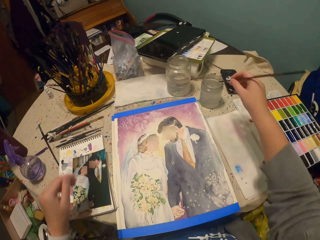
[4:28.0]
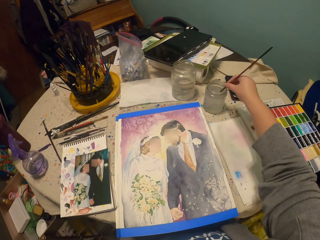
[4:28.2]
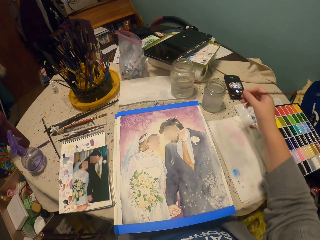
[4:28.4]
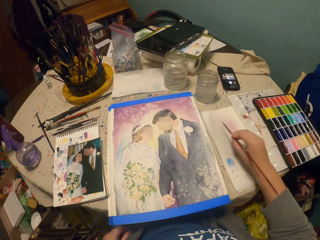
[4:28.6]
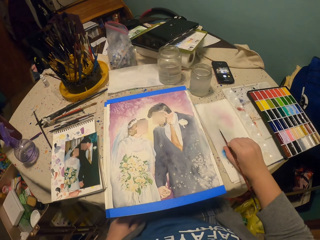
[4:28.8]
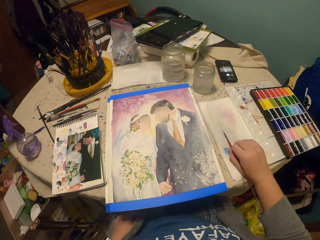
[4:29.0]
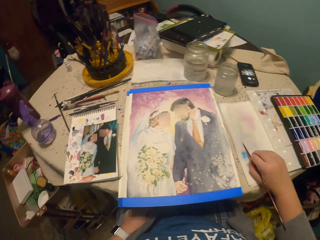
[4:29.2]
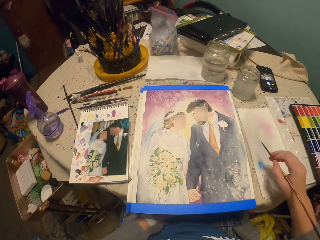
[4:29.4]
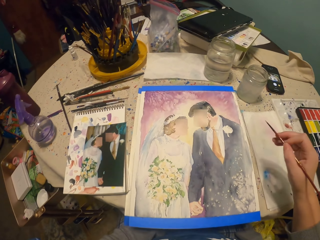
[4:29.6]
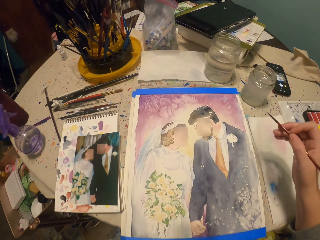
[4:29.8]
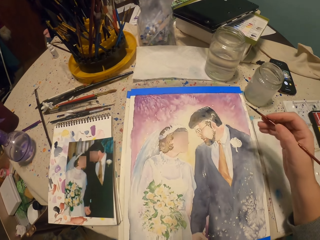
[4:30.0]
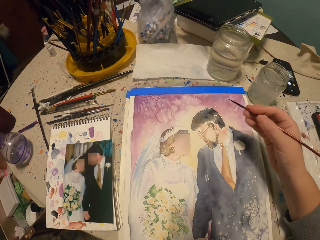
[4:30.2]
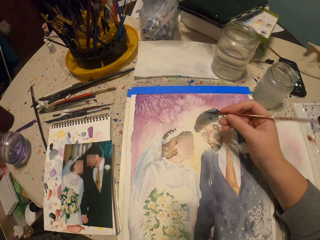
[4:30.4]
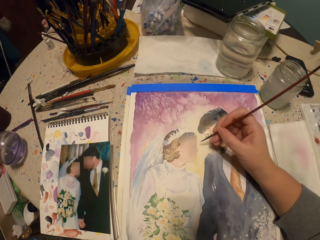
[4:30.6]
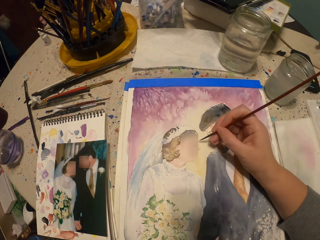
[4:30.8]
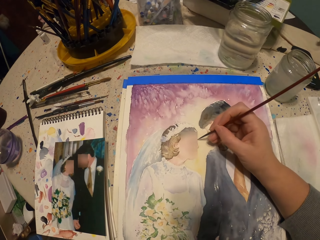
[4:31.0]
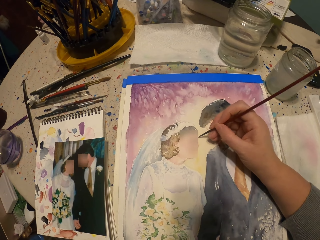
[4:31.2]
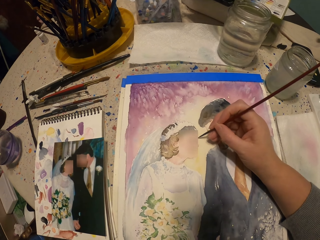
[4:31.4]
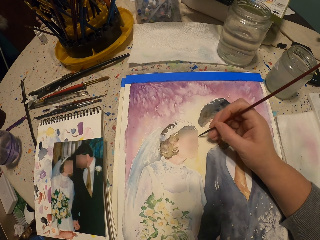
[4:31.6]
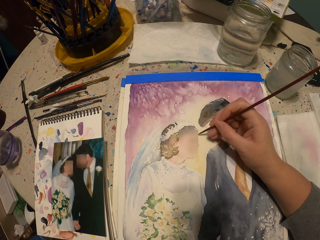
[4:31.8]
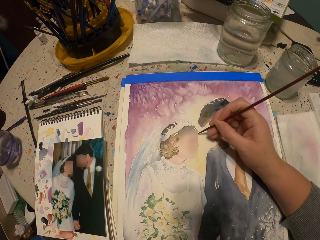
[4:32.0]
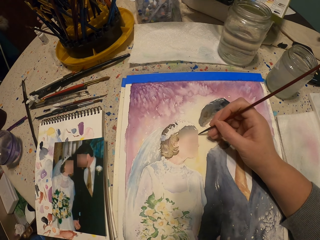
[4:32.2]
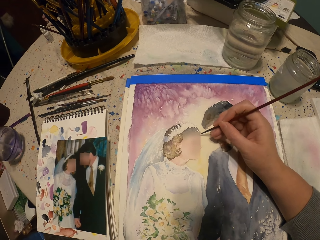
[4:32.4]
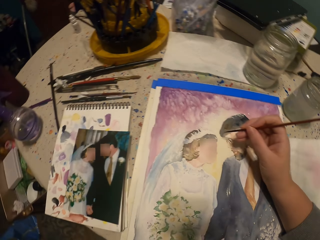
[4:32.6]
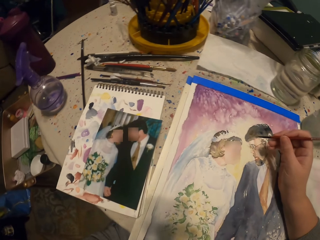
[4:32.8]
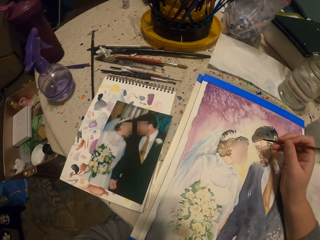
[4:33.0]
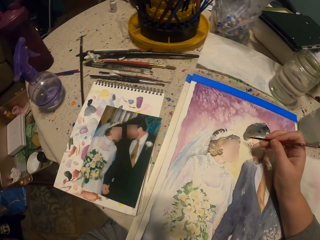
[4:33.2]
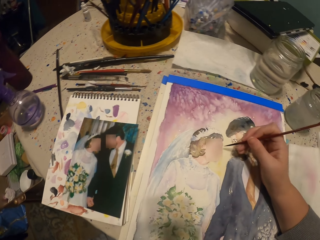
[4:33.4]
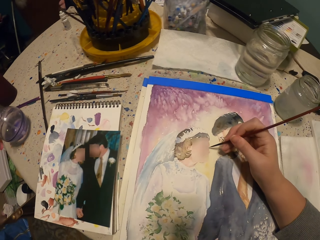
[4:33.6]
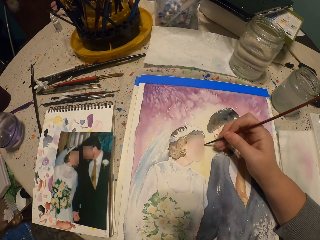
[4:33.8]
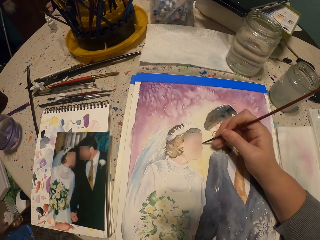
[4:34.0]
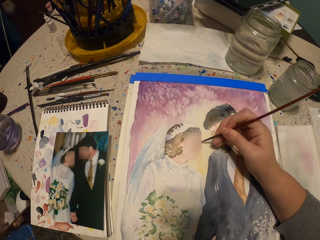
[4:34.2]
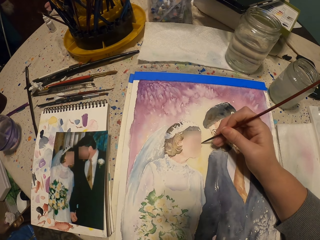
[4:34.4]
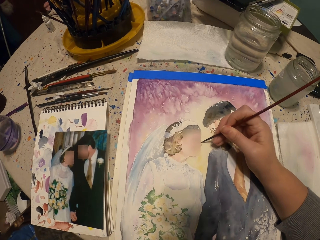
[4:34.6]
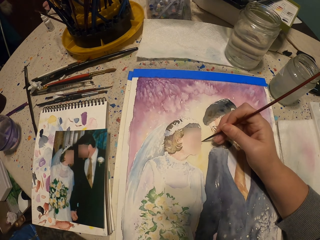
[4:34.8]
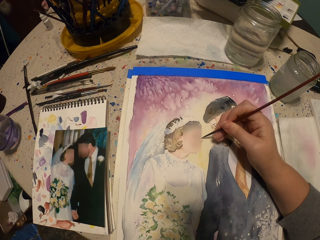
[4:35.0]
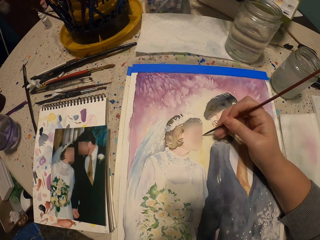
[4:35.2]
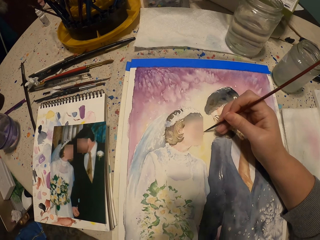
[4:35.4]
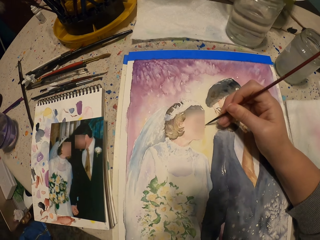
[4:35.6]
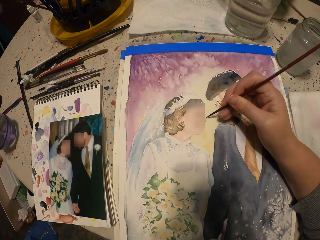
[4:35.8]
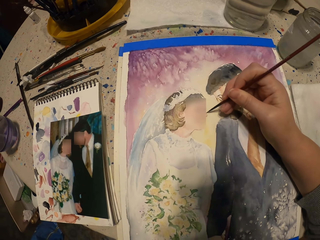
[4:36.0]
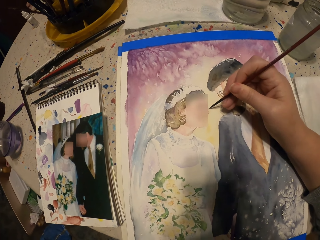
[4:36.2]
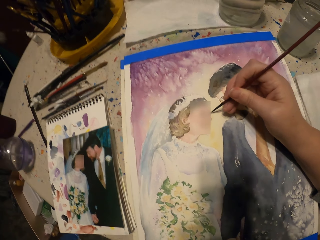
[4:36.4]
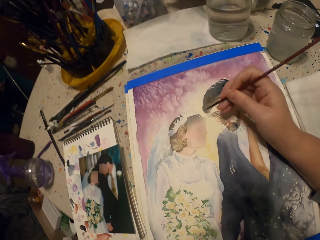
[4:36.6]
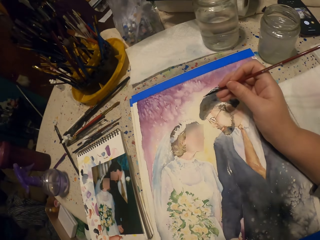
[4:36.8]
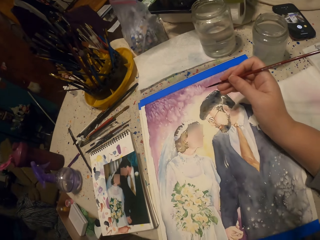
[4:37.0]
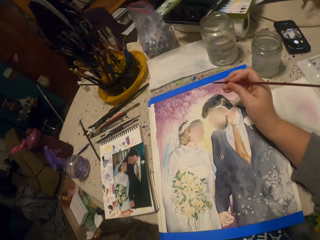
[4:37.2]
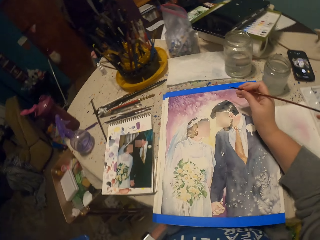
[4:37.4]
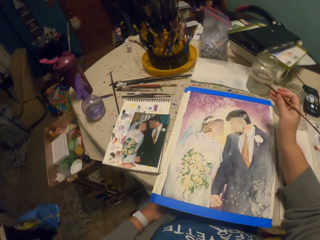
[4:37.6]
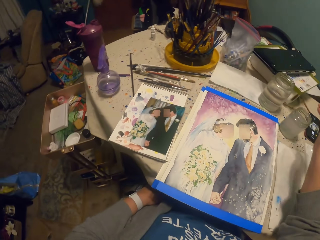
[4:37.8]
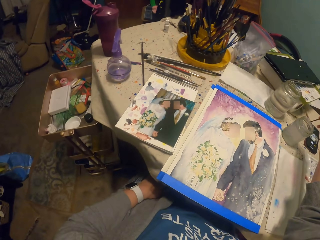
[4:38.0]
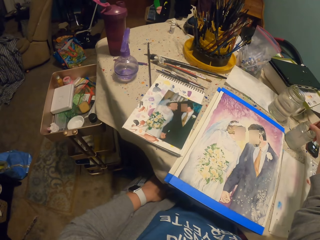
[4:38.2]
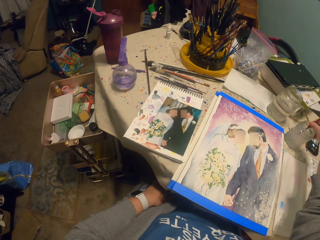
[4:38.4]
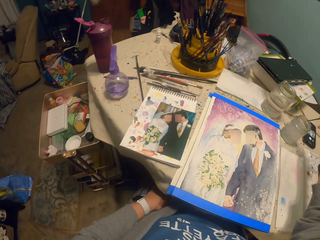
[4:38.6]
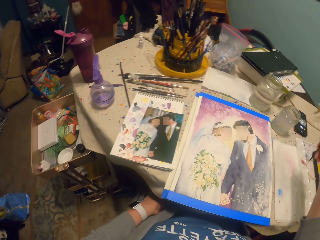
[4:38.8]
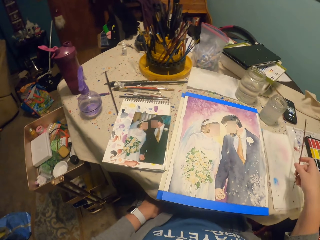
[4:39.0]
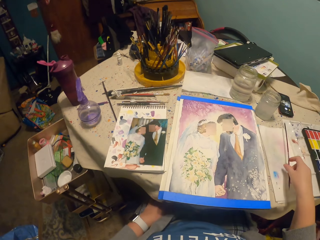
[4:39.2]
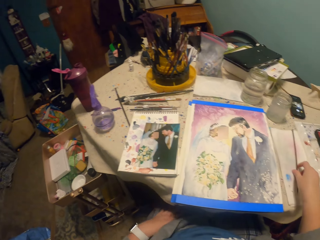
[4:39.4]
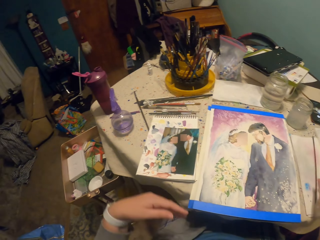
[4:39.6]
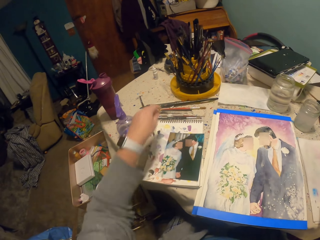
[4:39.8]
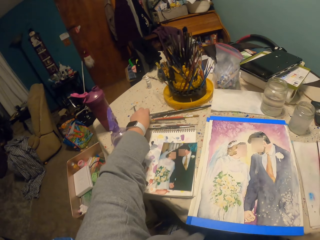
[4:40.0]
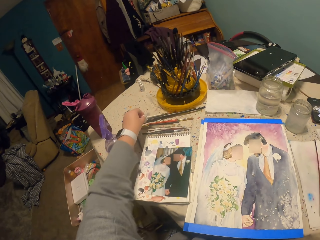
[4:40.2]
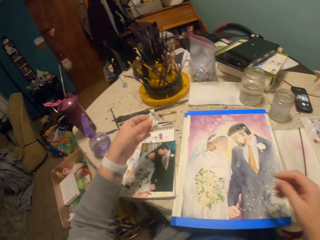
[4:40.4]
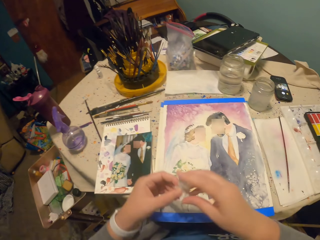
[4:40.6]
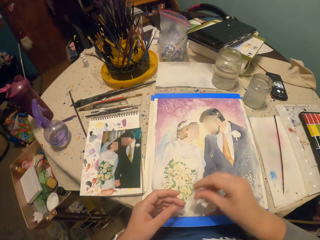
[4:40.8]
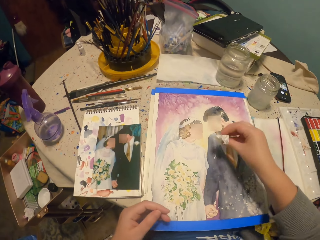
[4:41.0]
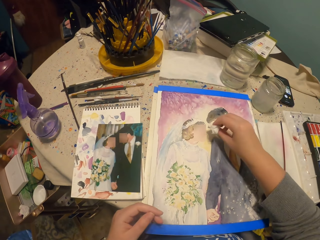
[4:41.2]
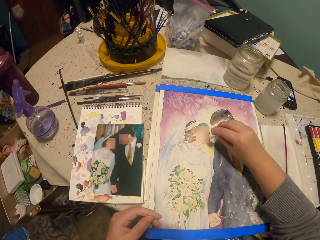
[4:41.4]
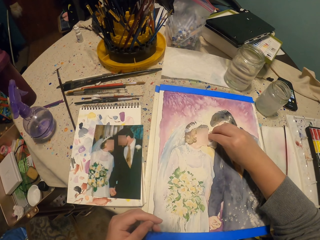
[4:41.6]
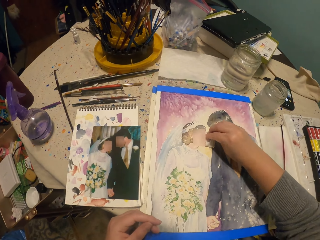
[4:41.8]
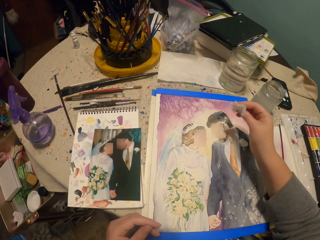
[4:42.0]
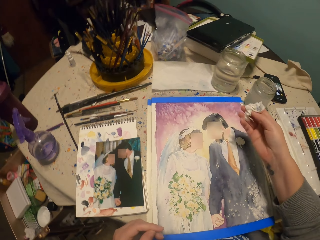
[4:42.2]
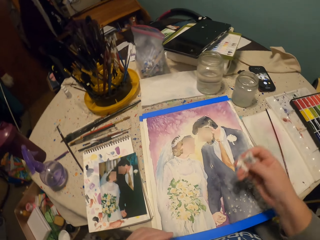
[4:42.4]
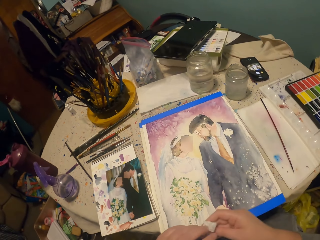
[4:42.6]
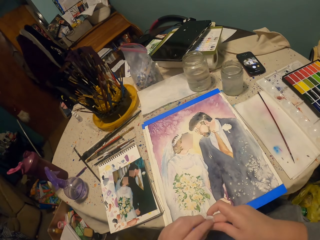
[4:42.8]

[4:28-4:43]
The camera wearer puts the piece of paper on the table. They dip the brush in the water. They hold the painting brush. They rub the brush on the paper. They paint the decoration on the paper. They hold the brush and paint the decoration. They hold the brush. They dip the painting brush into the water. They put the brush on the paper. They hold the painting brush. They pick up the piece of paper and hold the piece of paper. They wipe off the paint.

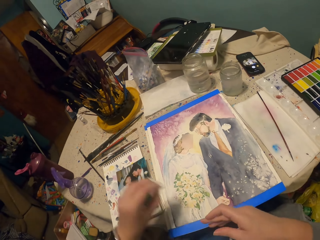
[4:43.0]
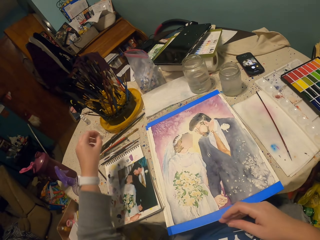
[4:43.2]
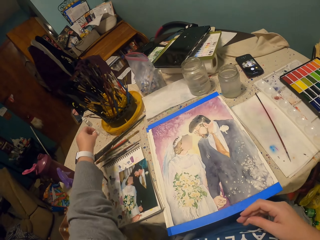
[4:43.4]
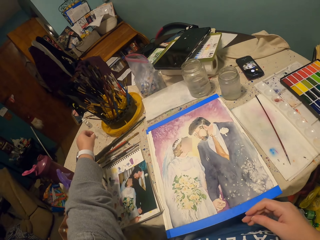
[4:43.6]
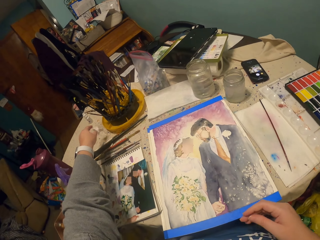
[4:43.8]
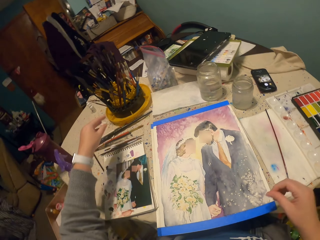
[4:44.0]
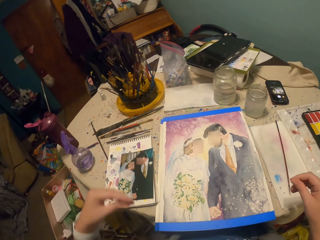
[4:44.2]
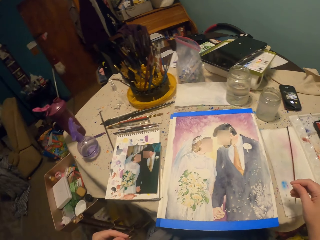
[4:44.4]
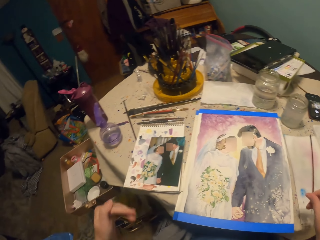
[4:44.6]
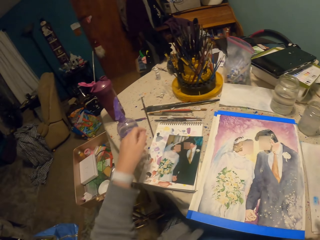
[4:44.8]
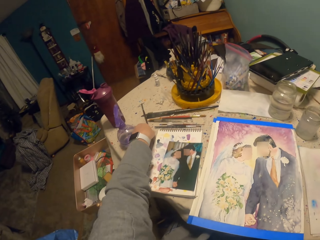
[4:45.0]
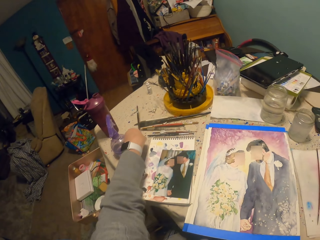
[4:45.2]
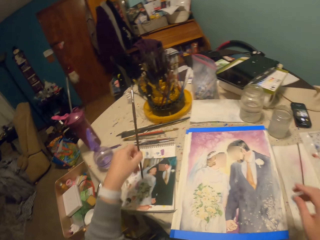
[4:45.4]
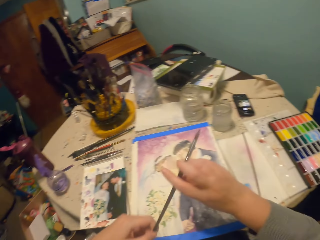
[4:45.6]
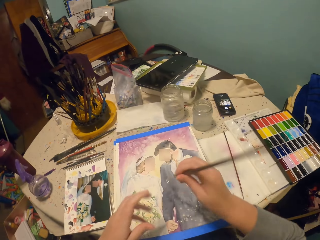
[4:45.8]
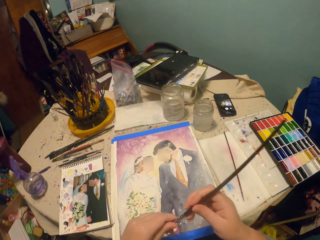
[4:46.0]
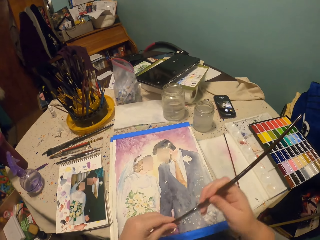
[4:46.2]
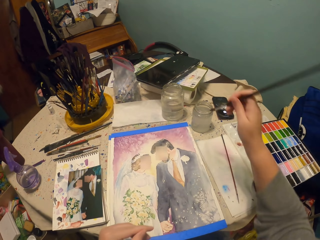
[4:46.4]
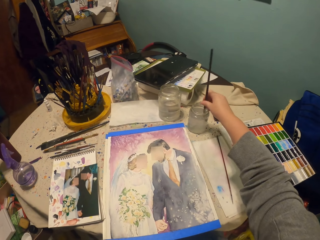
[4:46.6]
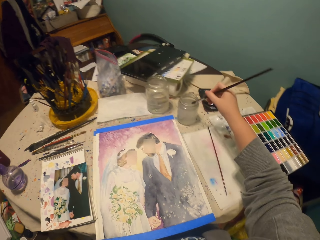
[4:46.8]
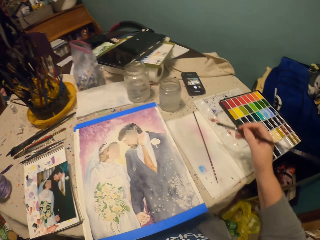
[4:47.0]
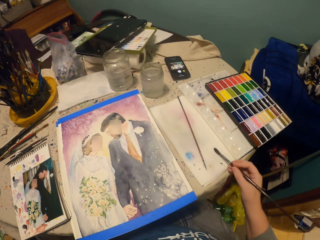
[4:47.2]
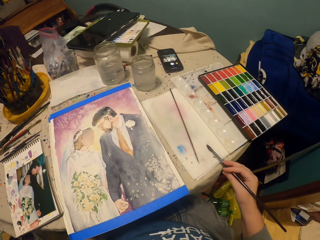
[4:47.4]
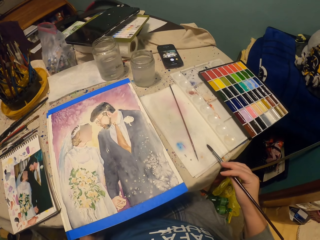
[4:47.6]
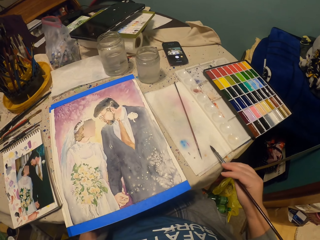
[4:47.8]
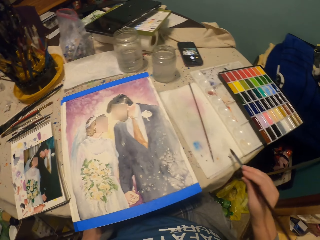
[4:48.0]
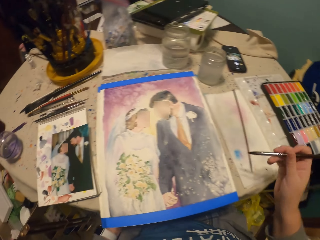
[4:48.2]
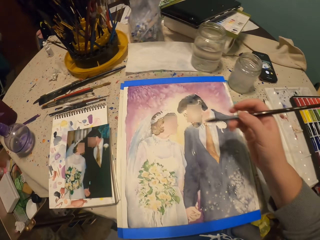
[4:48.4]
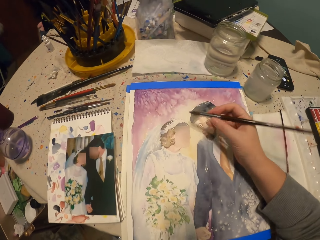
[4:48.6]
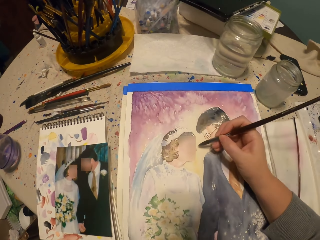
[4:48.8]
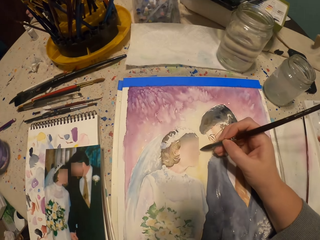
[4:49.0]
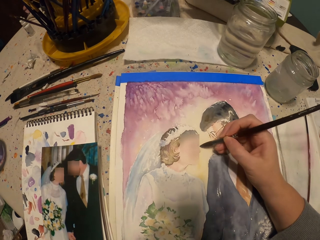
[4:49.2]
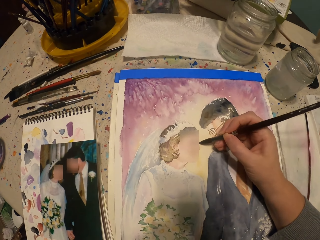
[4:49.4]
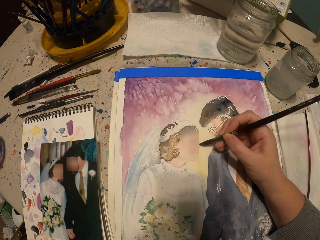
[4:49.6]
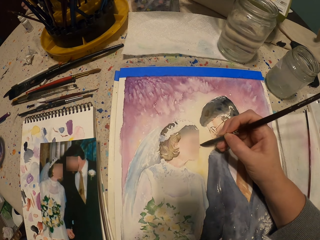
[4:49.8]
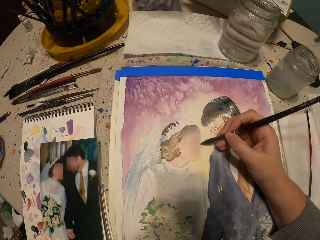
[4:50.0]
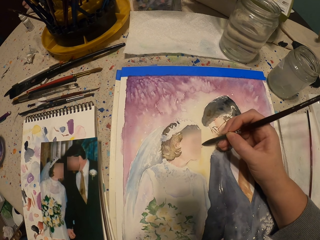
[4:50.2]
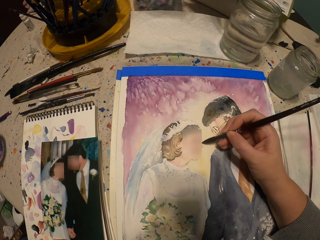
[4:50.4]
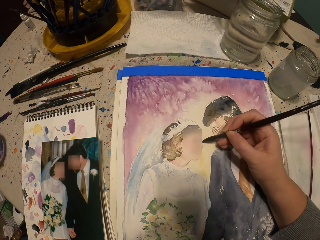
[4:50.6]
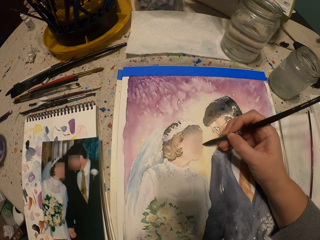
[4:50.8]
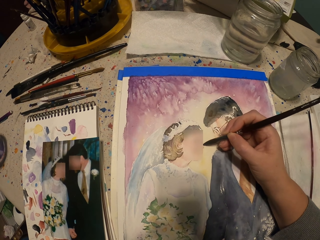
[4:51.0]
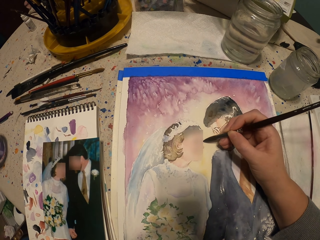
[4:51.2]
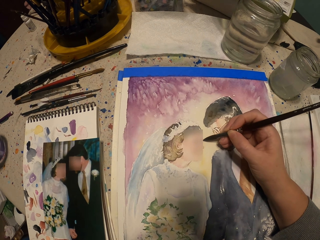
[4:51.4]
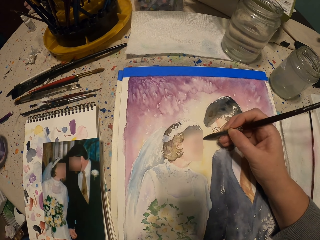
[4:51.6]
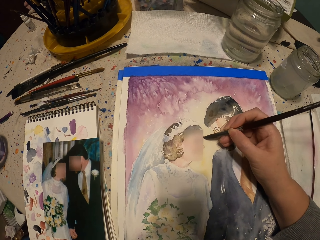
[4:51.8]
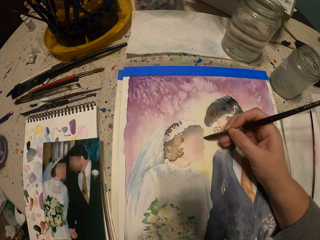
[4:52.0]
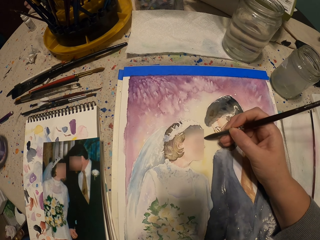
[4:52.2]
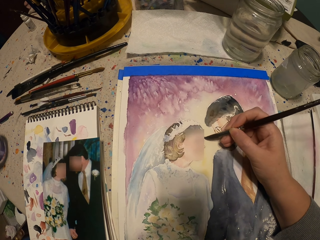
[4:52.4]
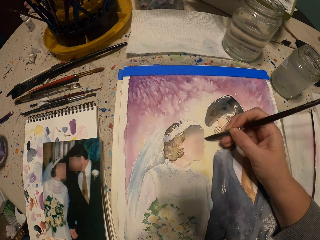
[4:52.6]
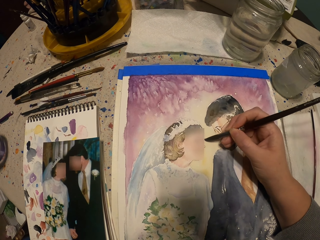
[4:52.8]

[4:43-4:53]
The camera wearer holds the piece of paper. They drop the tissue paper. They put the piece of paper on the table. They hold the painting brush. They pick up the brush. They dip the painting brush into the water in the container. They hold the painting brush. They rub the brush on the paper. They paint the decoration using the painting brush.
